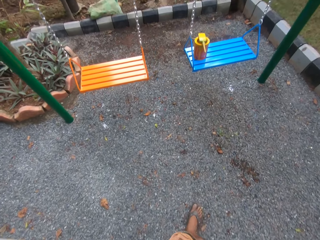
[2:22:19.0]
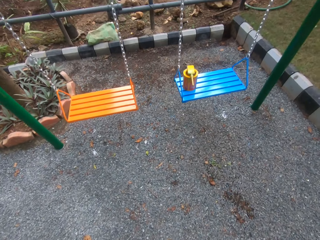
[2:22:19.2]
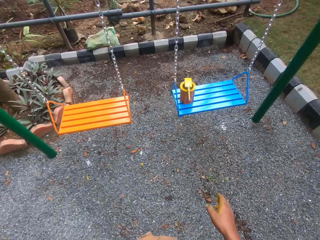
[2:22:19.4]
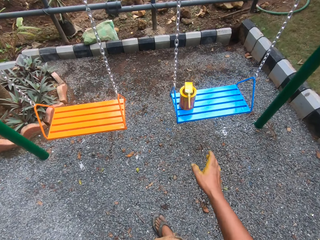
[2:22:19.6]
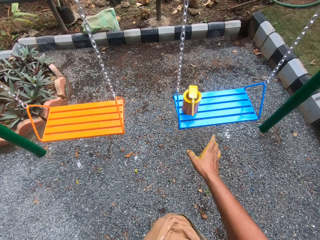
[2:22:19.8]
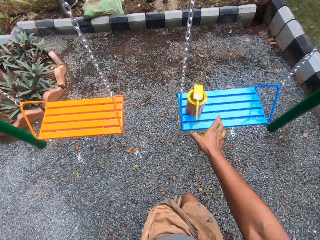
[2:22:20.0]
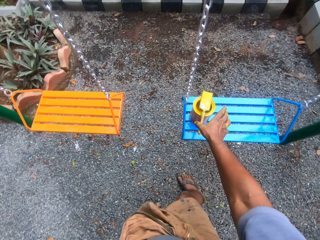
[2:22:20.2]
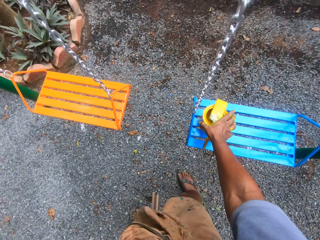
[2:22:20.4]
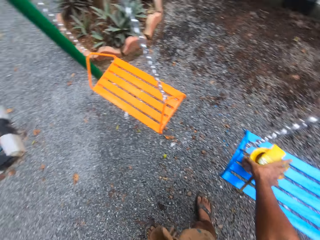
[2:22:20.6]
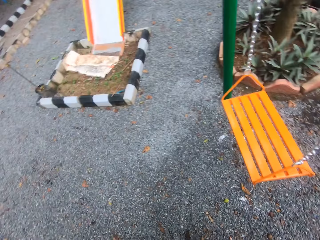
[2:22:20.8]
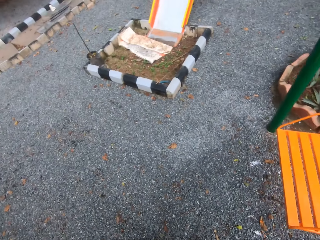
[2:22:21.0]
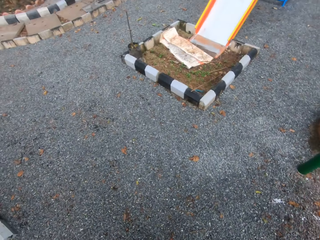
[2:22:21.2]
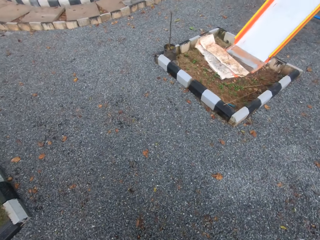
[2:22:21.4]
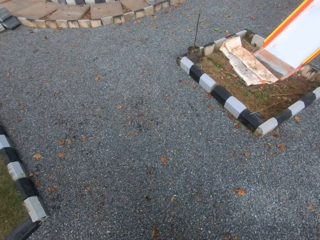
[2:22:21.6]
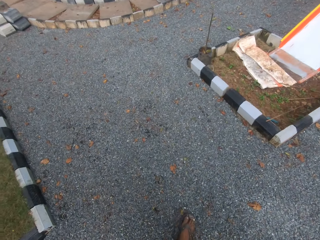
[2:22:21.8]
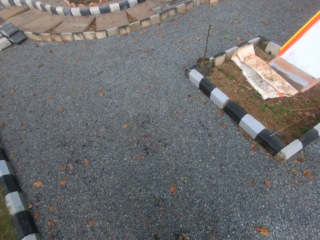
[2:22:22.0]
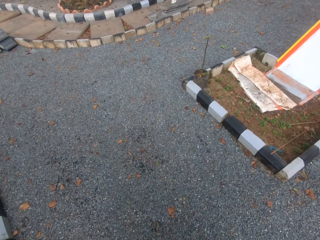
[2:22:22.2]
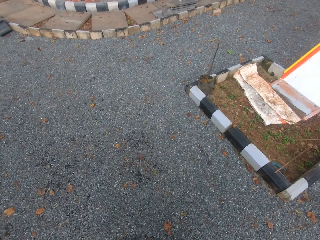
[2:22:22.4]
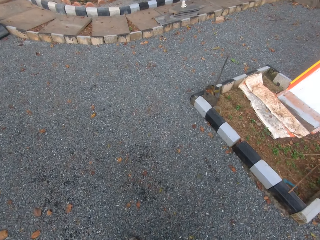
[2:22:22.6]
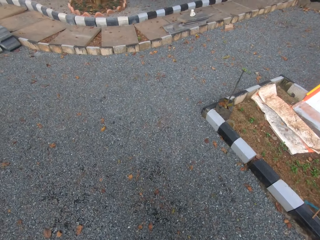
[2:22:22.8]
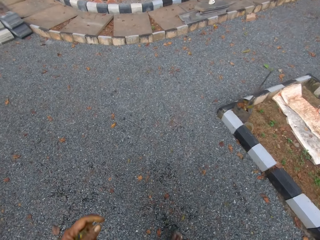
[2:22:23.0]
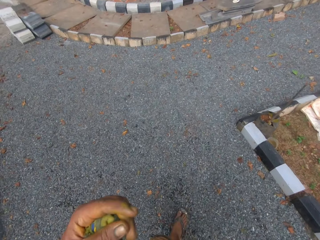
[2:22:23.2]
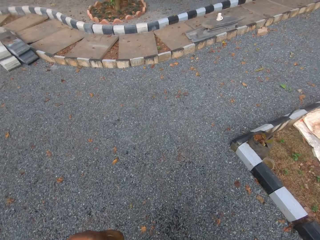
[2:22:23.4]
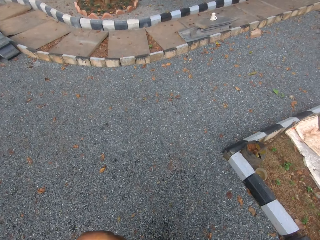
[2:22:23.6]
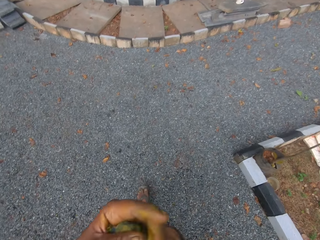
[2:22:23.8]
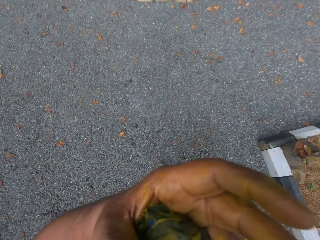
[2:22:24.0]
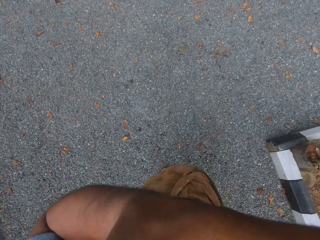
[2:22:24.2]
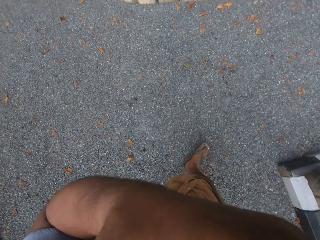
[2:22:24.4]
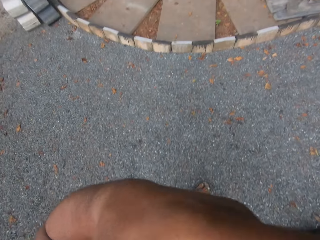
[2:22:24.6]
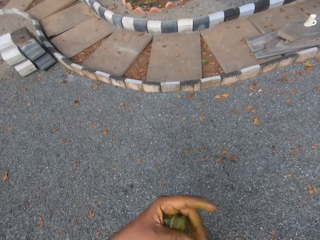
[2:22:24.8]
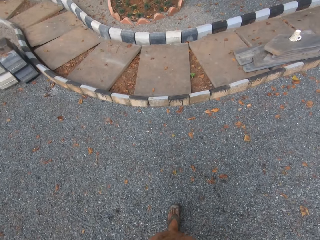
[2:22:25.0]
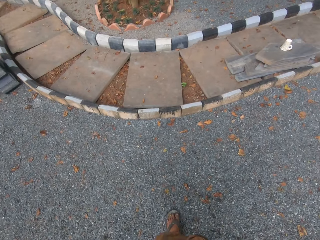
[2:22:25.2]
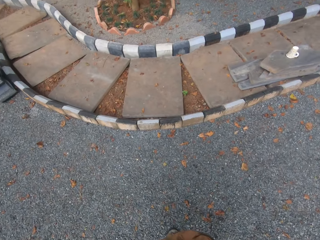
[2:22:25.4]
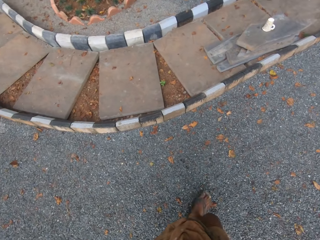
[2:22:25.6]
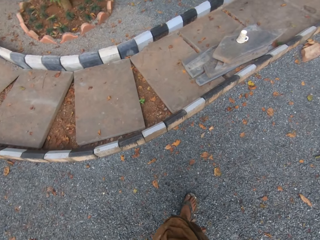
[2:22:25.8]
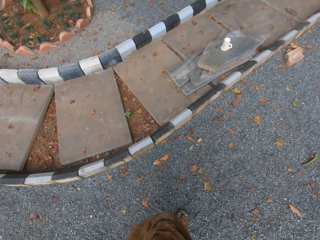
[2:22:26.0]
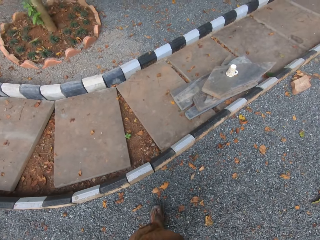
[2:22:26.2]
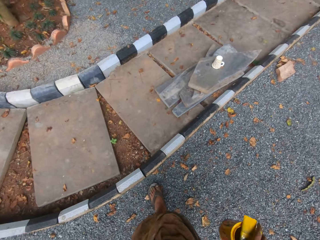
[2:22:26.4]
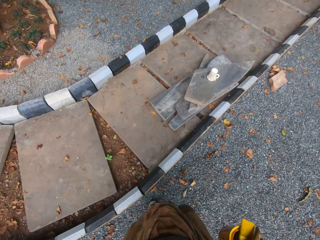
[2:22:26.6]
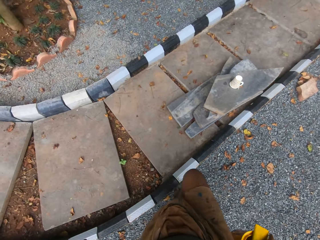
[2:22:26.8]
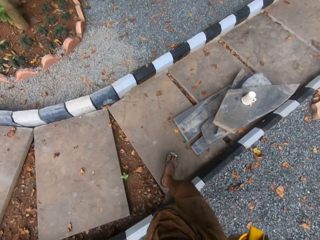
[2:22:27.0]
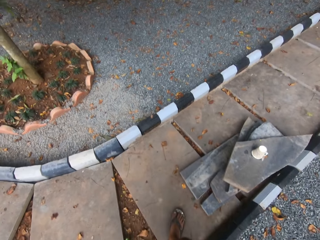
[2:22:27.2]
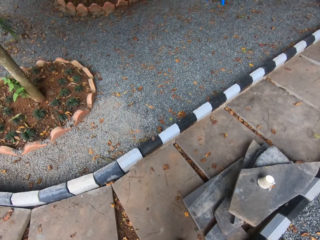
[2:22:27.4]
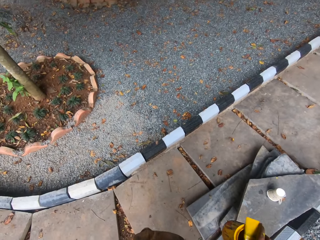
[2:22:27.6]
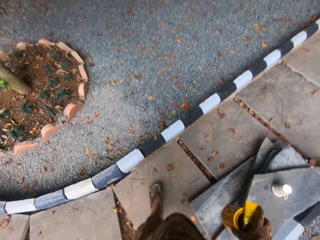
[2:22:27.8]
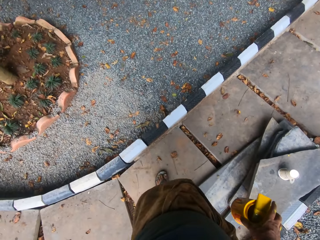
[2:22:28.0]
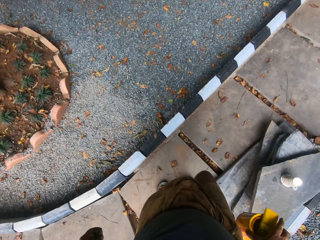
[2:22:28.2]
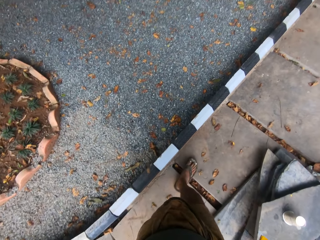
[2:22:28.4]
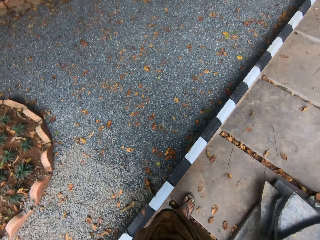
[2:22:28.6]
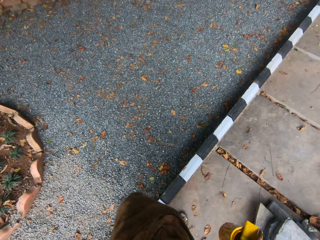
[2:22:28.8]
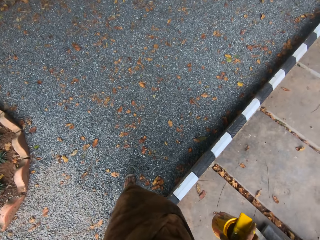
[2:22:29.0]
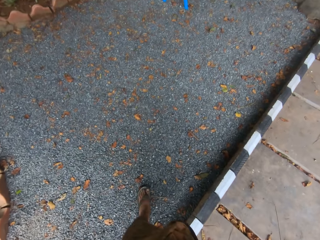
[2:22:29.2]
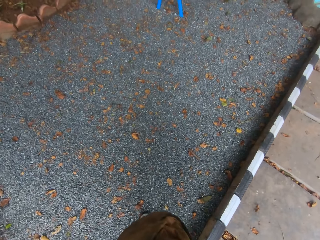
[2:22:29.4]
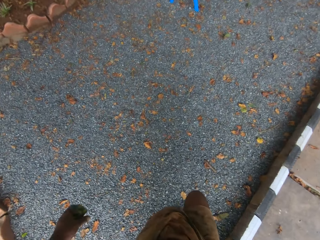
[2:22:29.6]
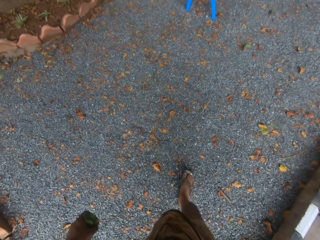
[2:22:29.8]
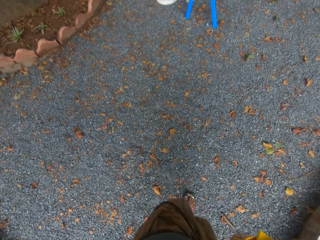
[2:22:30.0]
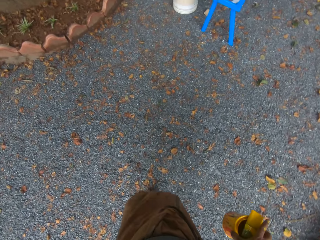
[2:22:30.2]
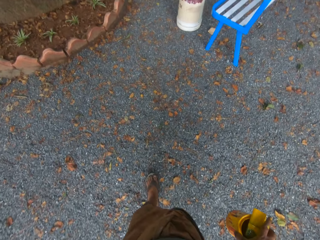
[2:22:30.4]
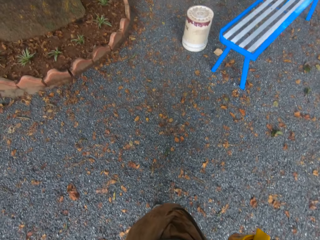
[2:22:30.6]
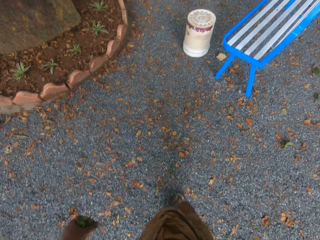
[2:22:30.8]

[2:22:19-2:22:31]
The camera wearer picks up the can of paint and the paint brush on the swing chair with his right hand. He walks in the garden with the can of paint and the paint brush in his right hand.

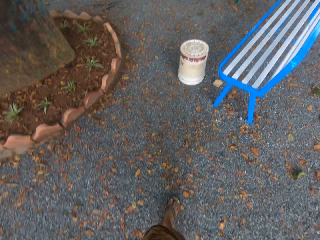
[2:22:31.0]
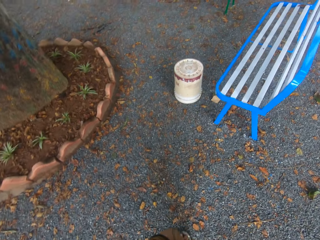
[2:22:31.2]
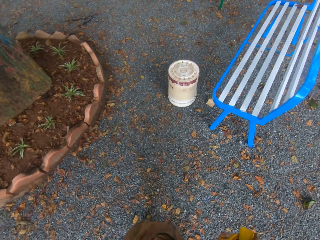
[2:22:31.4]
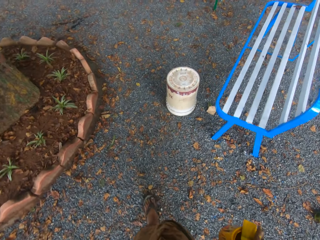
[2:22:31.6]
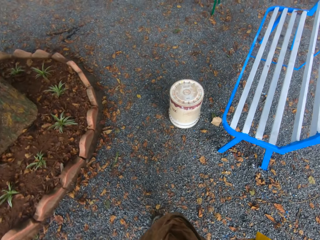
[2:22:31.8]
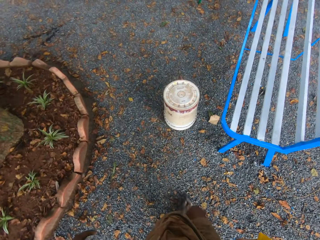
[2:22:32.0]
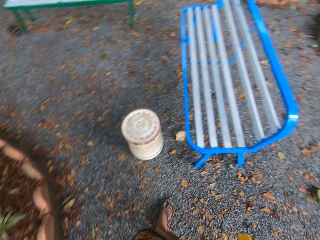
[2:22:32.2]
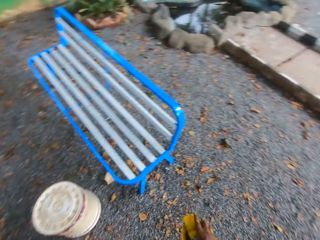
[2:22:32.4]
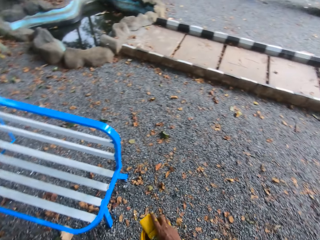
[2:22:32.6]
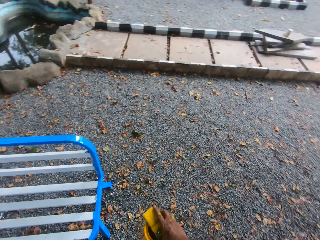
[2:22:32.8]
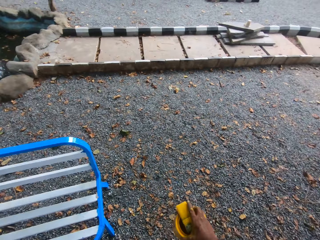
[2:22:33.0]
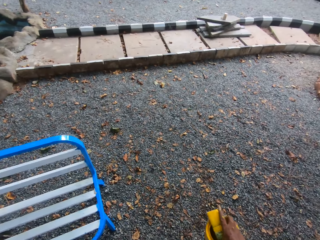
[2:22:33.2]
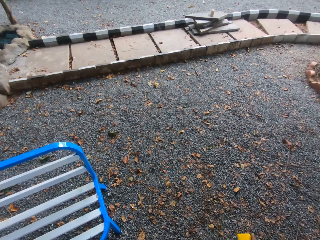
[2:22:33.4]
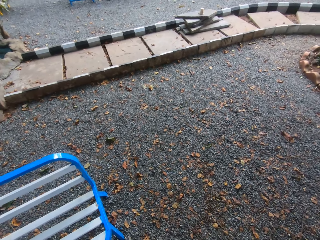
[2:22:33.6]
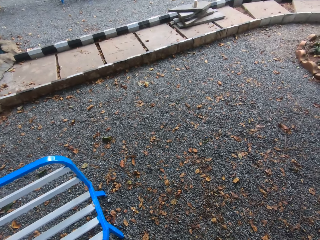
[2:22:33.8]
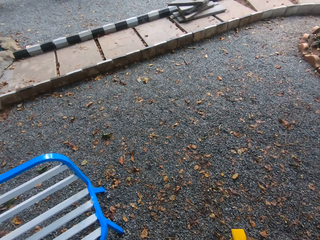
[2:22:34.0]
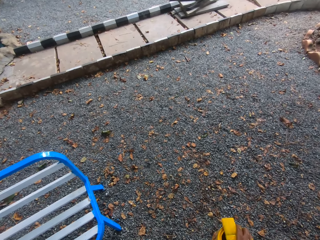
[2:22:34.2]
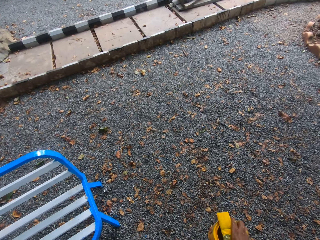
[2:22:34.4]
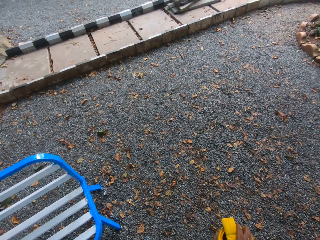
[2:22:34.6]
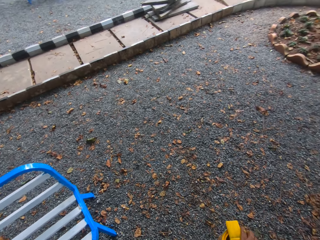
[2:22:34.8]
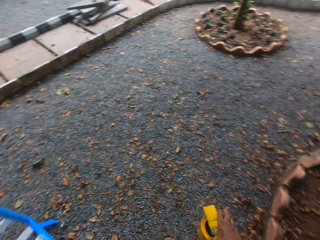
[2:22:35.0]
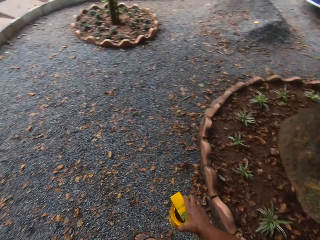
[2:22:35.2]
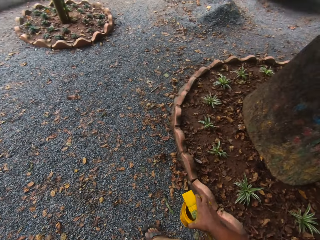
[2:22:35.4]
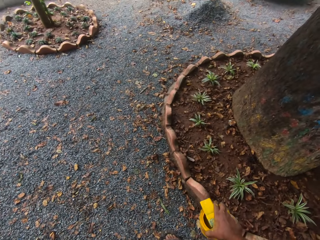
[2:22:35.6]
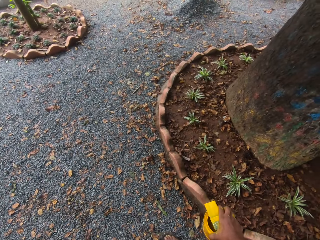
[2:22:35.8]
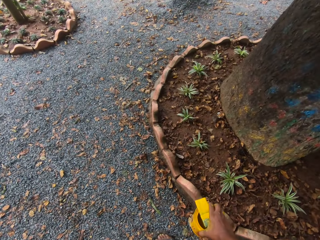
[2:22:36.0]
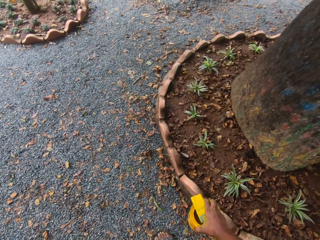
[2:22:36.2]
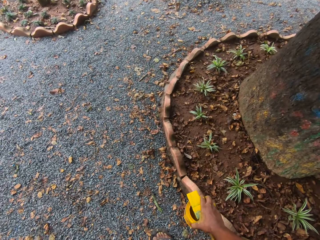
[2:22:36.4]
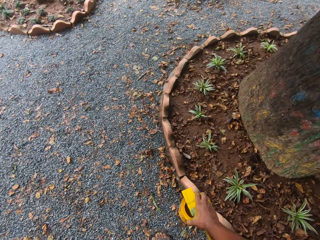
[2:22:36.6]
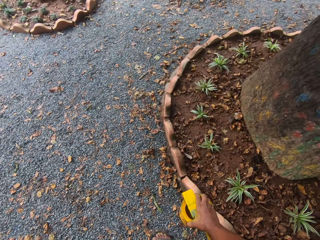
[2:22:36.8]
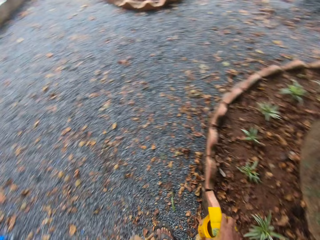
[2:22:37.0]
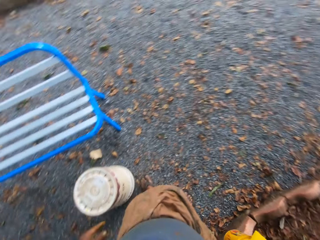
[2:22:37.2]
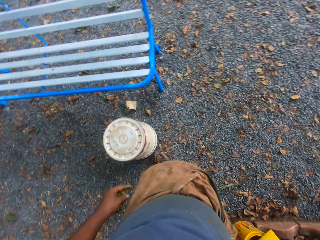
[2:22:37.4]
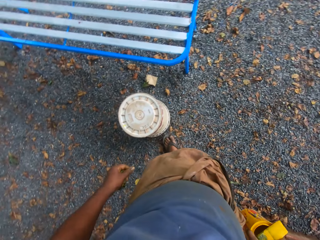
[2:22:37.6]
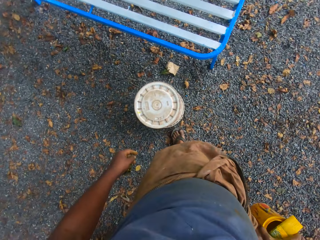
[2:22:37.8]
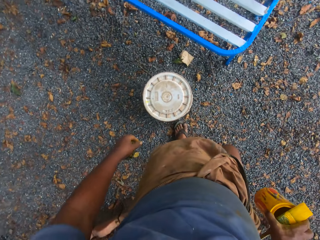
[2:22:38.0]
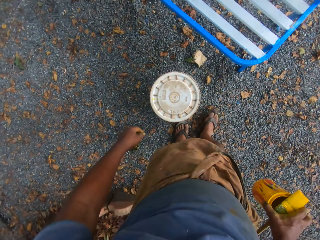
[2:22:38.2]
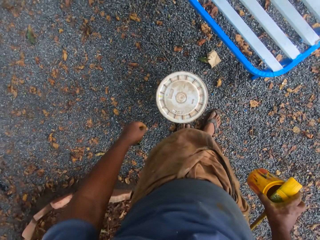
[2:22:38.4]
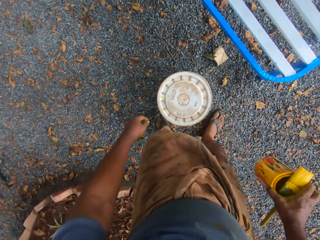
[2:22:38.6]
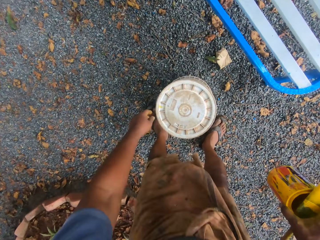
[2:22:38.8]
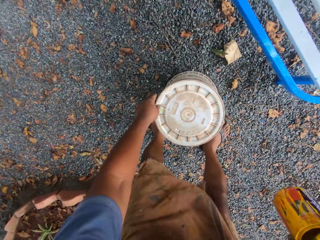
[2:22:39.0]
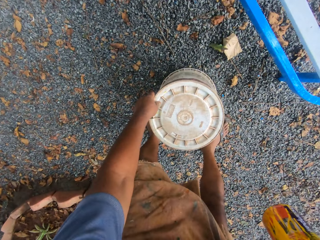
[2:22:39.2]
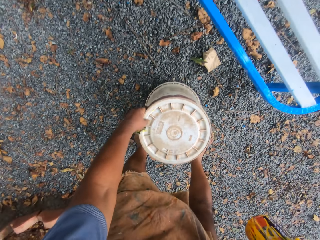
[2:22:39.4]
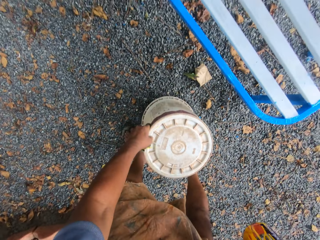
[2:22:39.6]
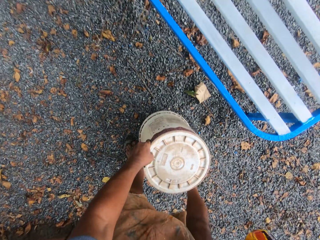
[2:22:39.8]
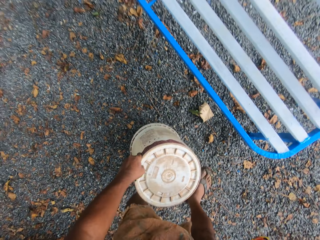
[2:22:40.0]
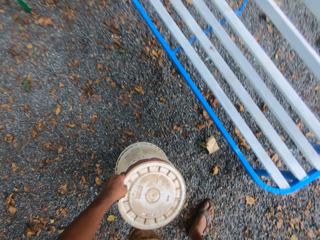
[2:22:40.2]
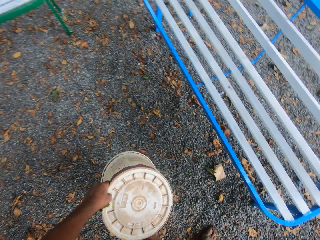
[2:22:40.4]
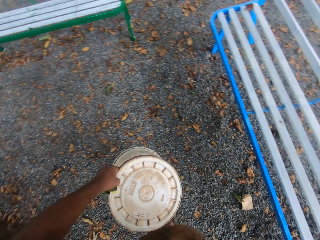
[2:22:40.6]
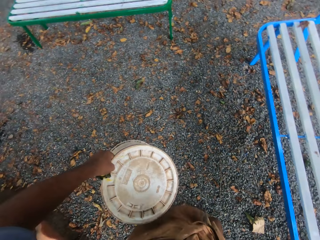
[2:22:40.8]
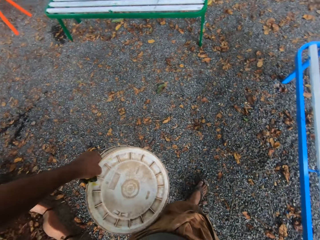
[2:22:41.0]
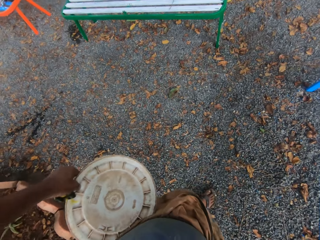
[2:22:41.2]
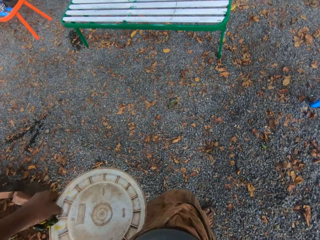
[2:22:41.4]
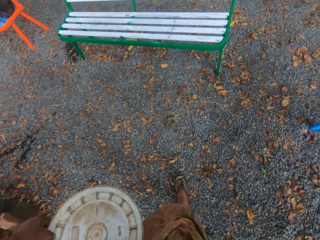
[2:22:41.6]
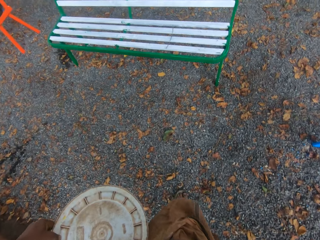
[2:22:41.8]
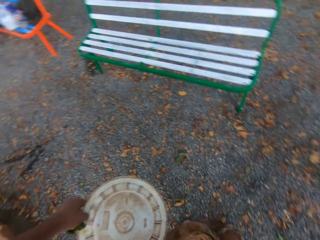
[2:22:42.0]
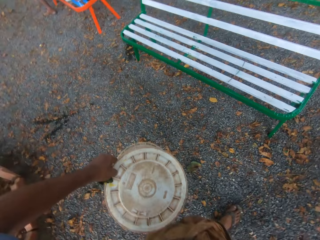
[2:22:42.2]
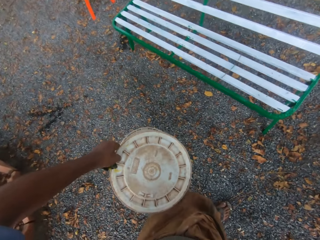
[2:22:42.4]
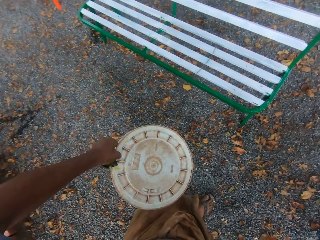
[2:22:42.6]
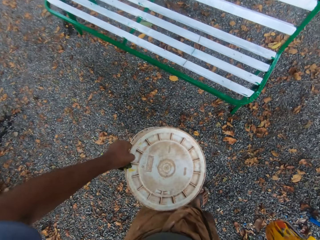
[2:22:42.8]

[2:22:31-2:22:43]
The camera wearer looks around. He picks up a bucket on the floor with his left hand.
